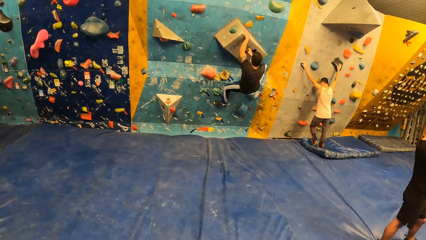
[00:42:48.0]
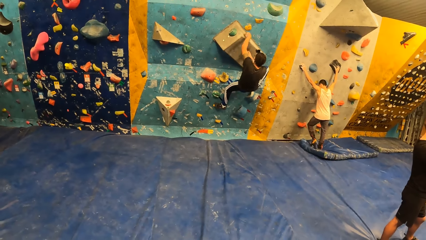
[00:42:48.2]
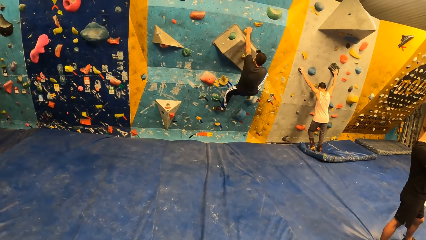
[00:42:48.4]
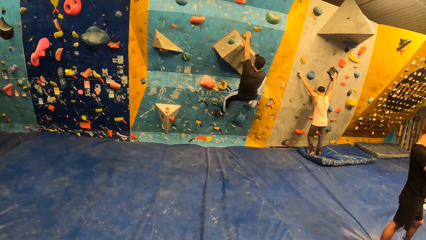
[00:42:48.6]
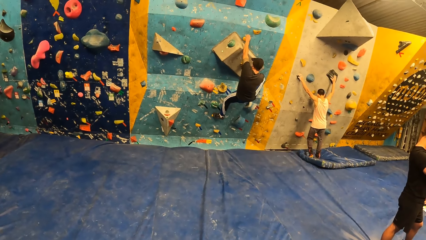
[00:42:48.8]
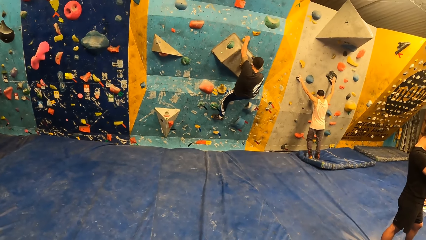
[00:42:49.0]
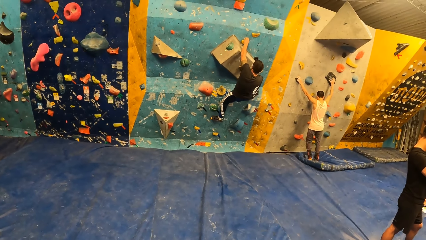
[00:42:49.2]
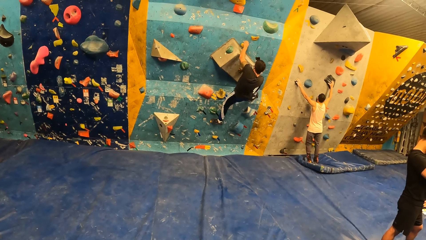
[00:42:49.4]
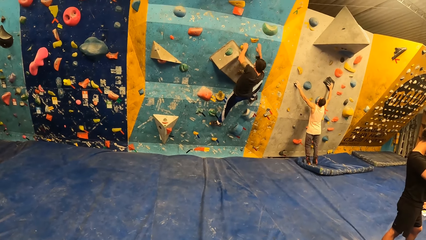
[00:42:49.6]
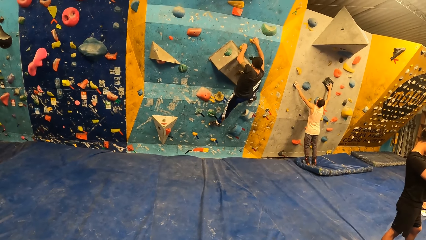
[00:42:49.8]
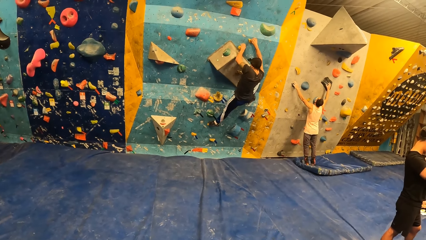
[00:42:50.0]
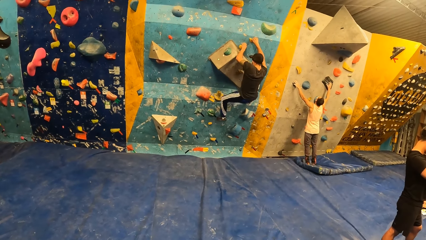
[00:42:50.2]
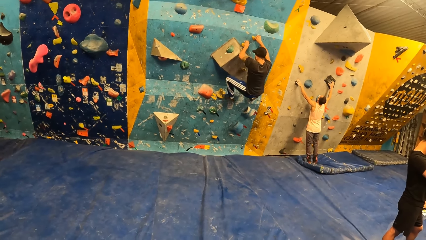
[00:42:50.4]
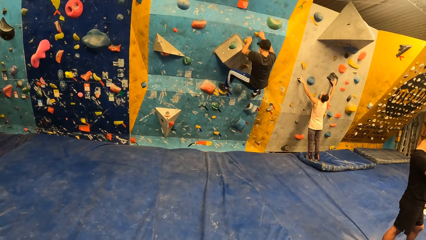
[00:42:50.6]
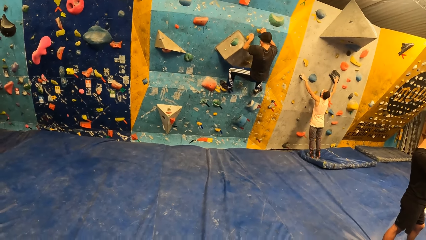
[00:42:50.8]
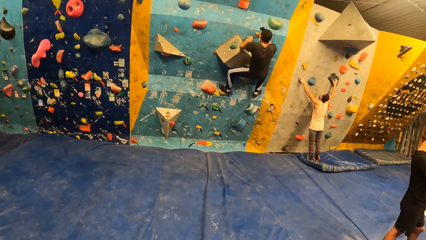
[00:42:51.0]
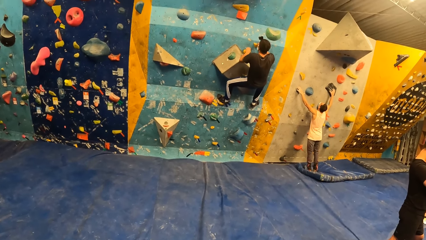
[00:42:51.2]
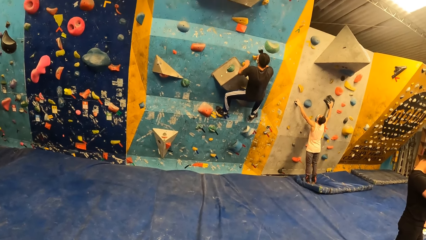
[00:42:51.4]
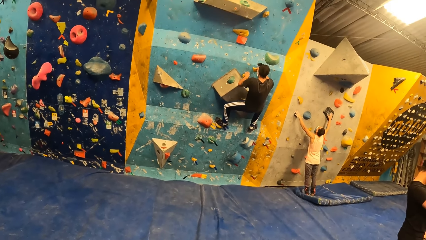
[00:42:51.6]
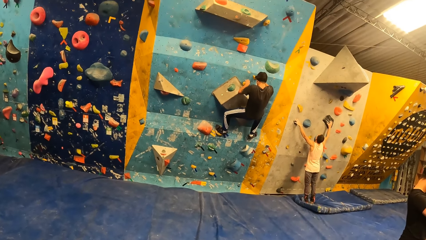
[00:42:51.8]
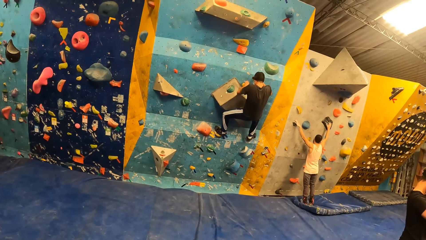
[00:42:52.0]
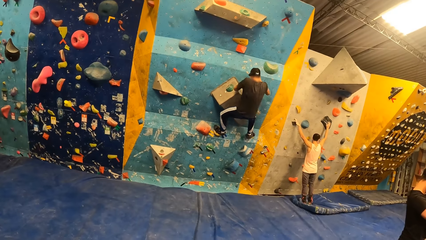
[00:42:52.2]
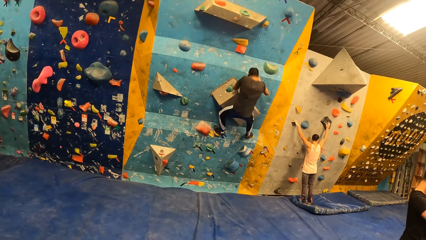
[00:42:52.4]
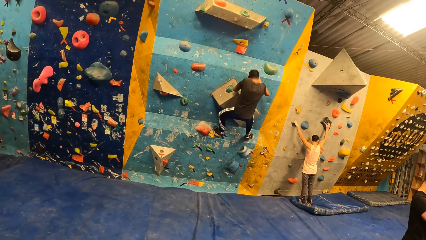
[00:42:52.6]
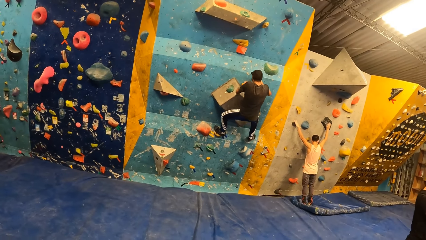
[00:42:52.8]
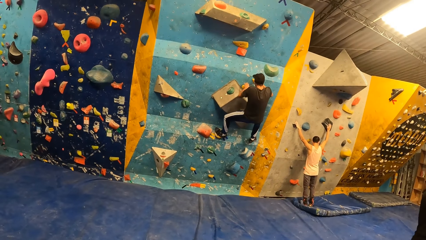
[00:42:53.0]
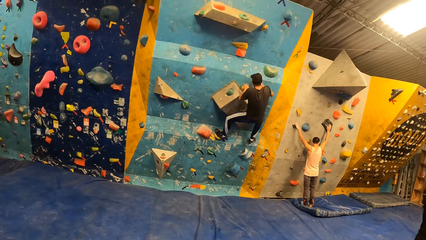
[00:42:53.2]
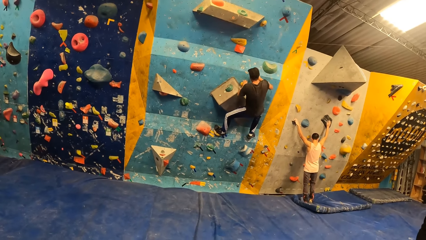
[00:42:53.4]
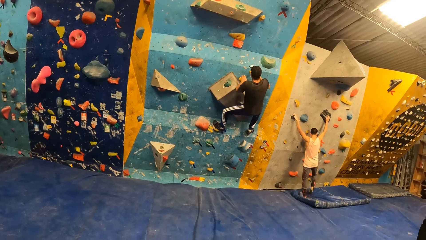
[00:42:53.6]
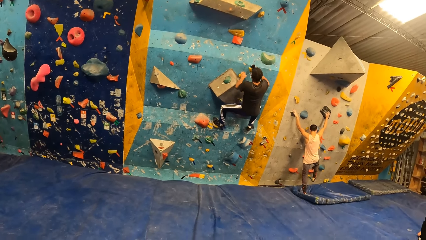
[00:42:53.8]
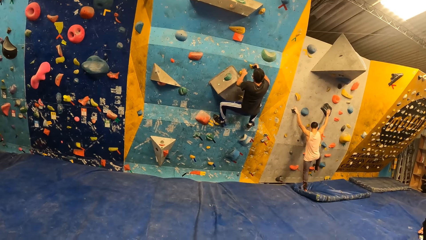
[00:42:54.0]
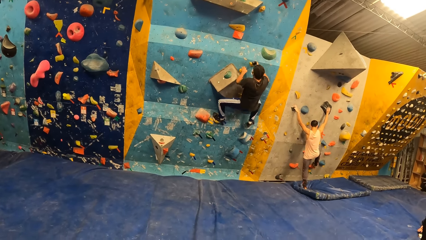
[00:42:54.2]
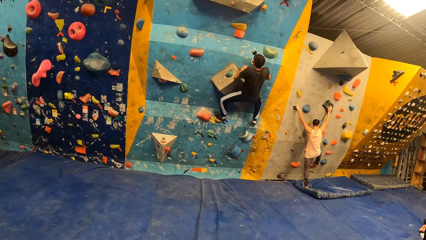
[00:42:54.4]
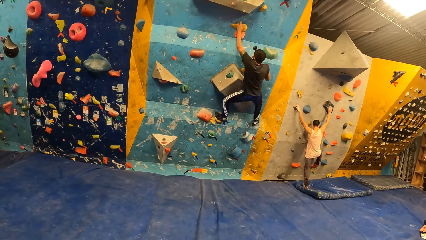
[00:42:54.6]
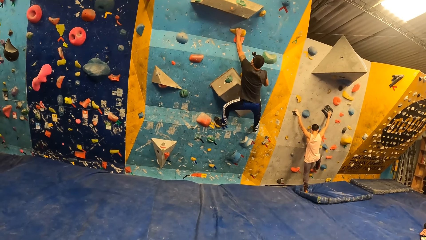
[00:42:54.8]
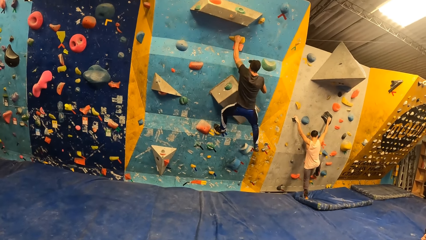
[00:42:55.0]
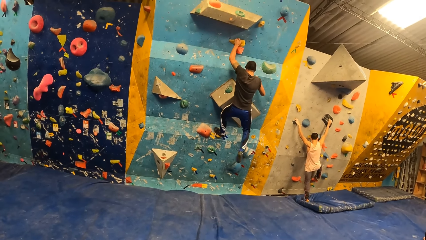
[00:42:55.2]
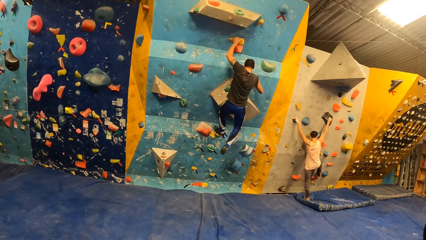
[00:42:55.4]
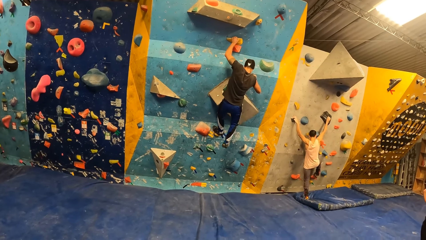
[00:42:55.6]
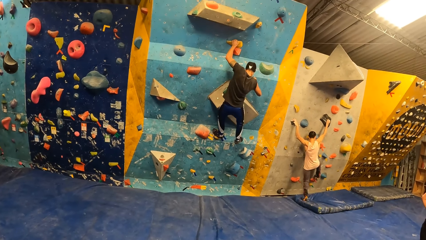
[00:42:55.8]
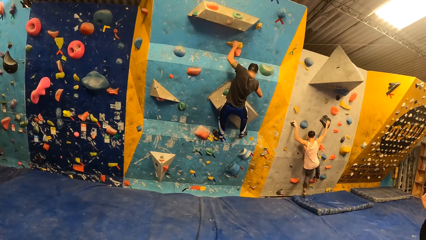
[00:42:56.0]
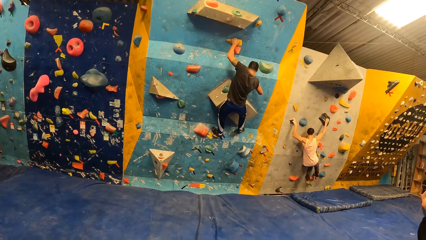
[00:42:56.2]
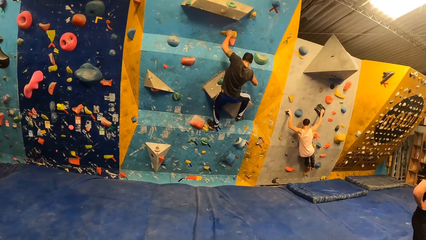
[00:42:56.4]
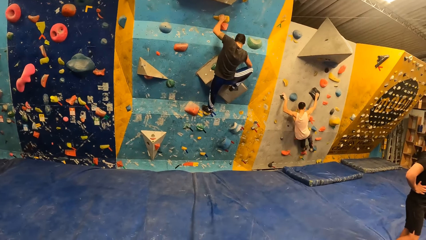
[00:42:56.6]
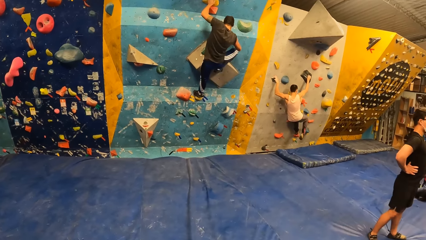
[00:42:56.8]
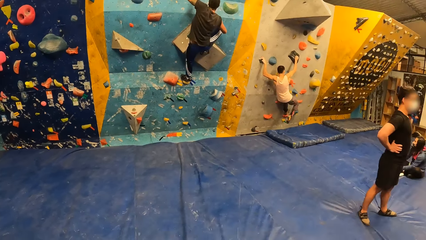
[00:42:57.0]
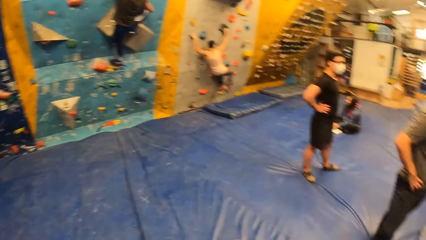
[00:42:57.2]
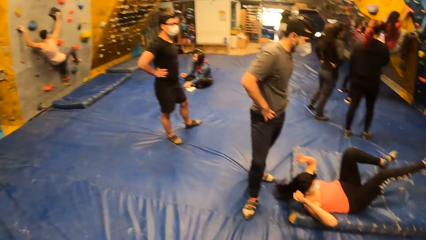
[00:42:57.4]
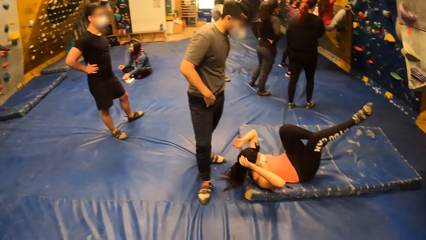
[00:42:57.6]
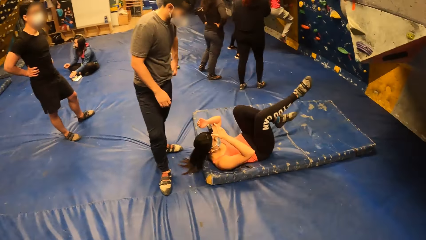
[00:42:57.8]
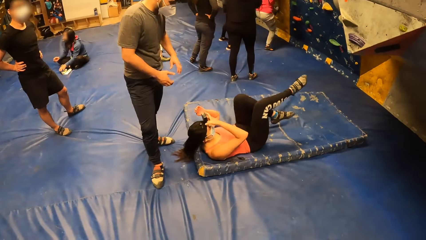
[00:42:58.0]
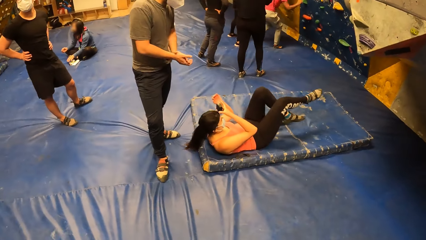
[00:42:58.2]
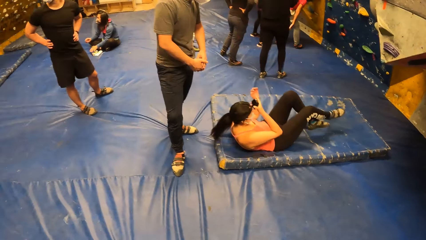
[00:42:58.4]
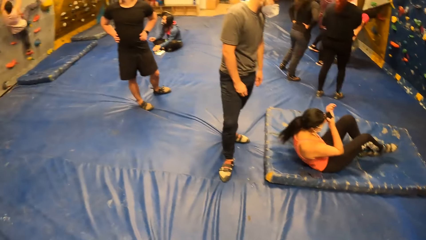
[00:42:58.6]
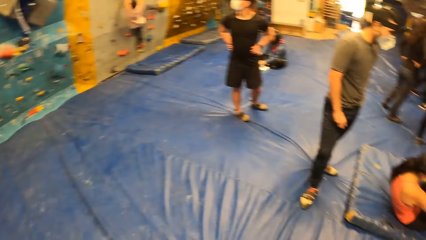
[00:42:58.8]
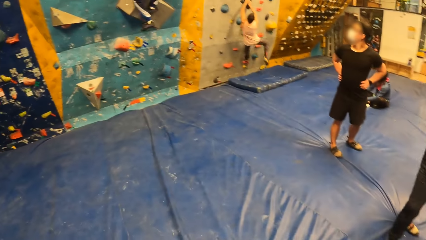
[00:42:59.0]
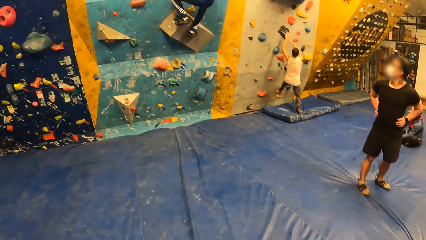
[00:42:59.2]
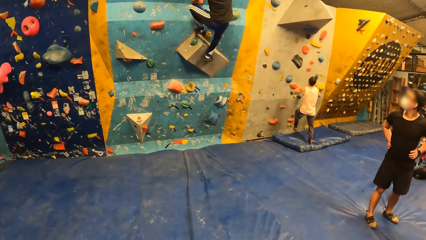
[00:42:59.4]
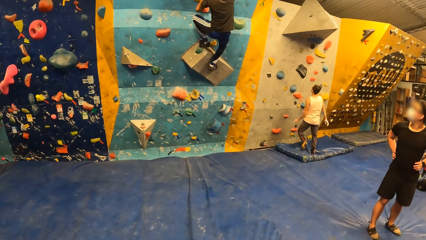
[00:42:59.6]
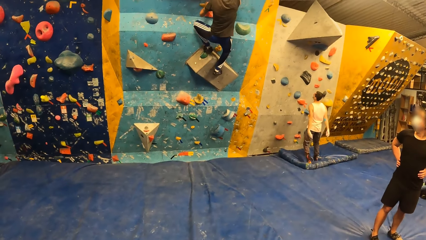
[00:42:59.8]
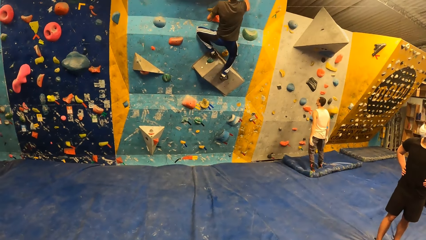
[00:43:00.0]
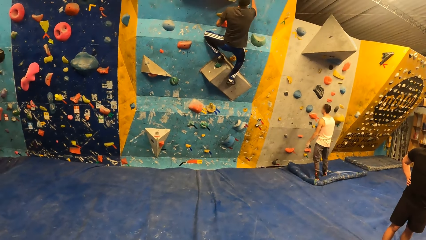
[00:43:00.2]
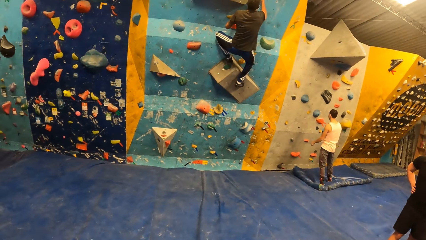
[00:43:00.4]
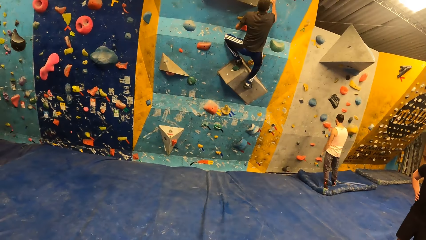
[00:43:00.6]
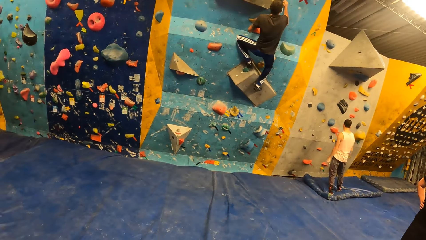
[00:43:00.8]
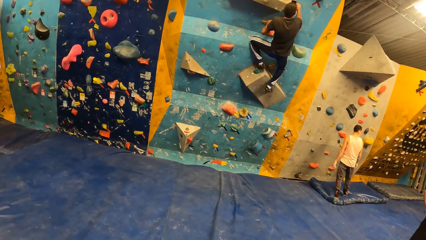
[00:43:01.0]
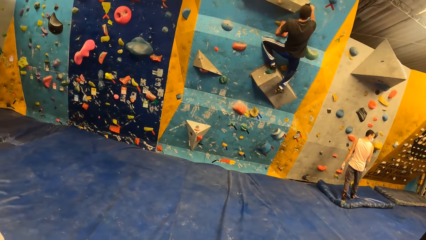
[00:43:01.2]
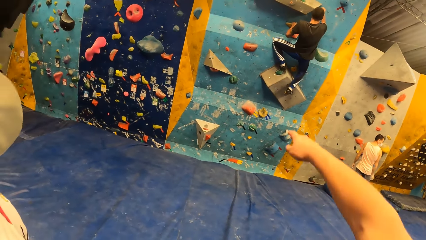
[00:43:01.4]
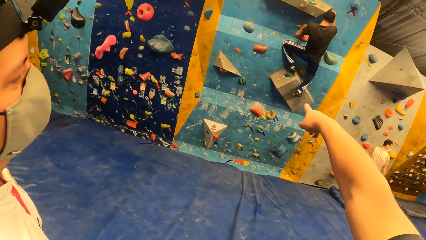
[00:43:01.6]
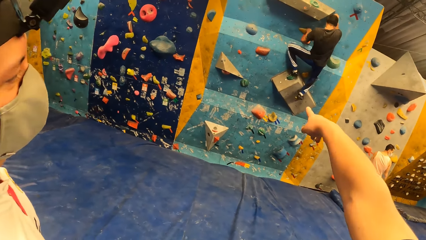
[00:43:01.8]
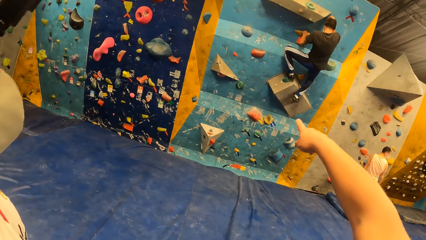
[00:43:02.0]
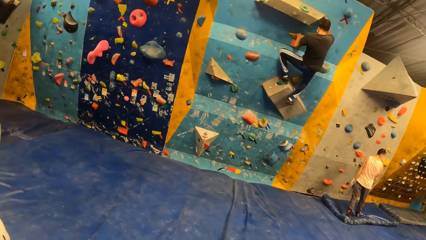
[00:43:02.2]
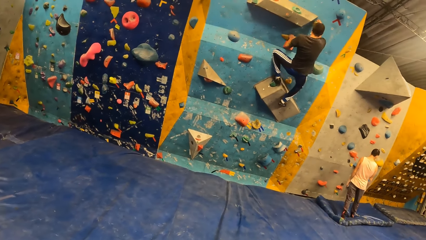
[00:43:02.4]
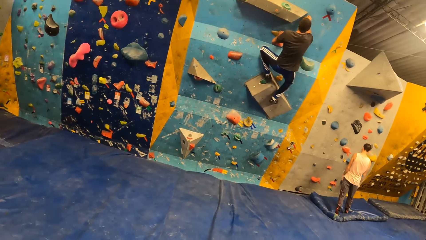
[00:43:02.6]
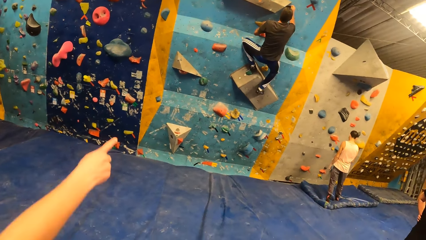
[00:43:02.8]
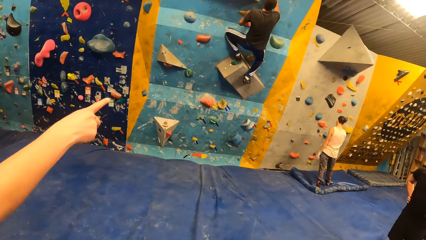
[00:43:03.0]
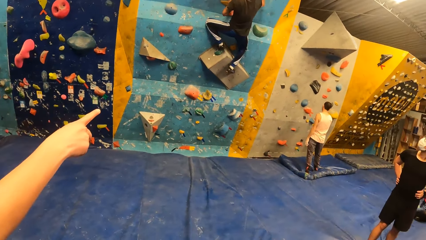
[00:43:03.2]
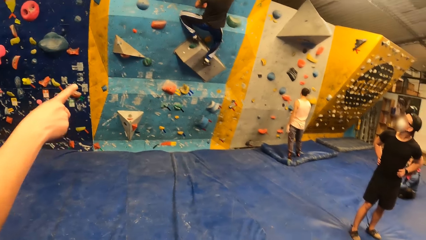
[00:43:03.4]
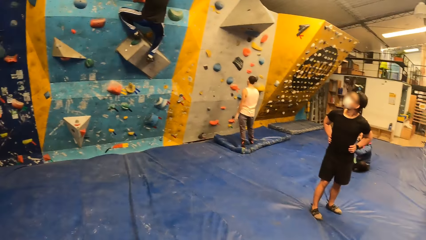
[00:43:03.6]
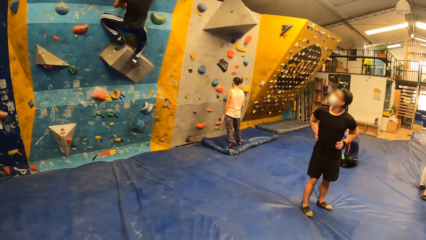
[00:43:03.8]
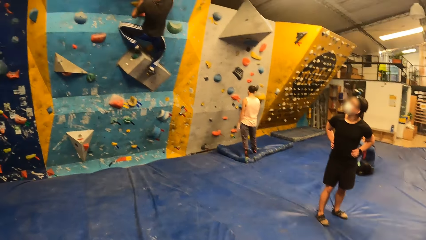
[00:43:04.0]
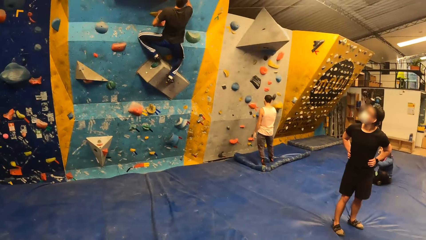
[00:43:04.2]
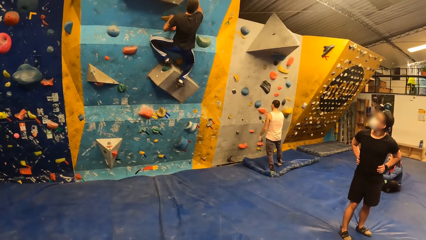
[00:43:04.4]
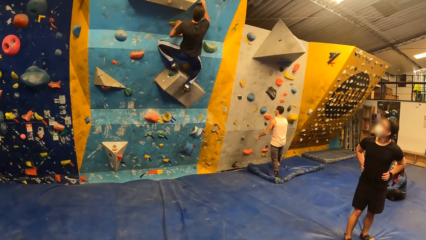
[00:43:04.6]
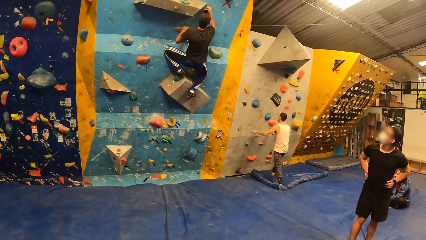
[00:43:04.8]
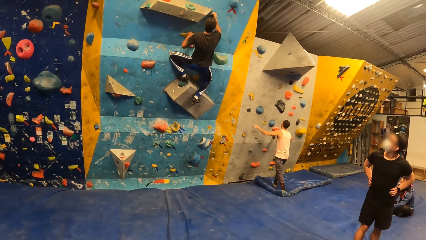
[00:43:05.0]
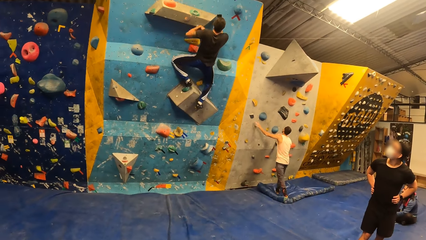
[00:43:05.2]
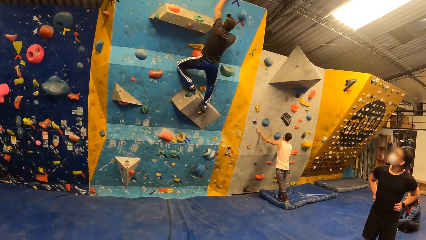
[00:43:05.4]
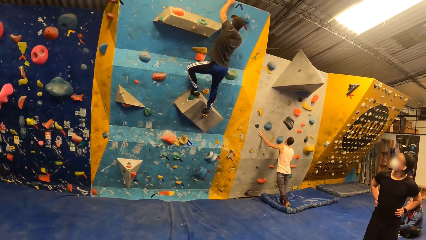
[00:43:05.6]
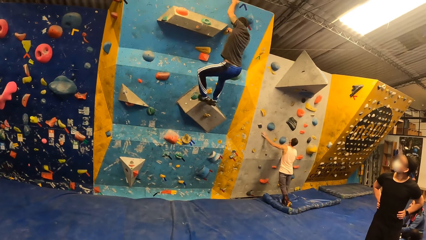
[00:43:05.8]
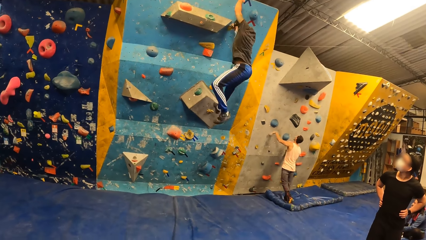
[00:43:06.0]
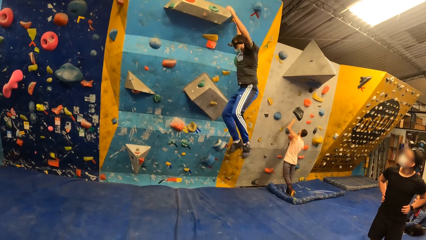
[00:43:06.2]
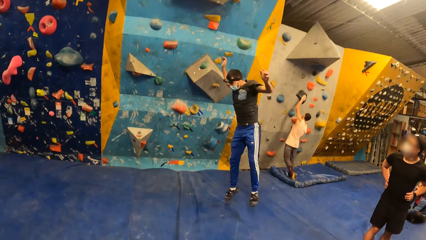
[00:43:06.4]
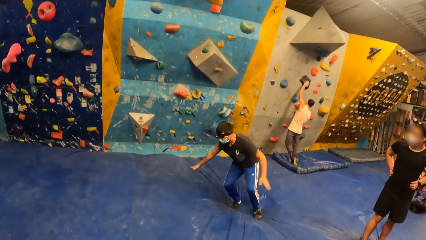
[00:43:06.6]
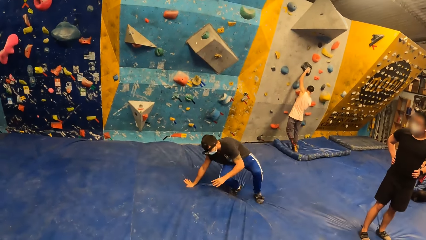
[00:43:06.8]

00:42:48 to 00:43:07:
A man climbs the wall. A woman lies on the floor. Another man drops from the wall. The camera wearer points forward with his left hand. He looks around the rock climbing room. Another man points forward with his left hand. The first man drops from the wall.
